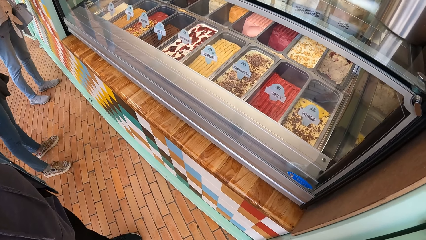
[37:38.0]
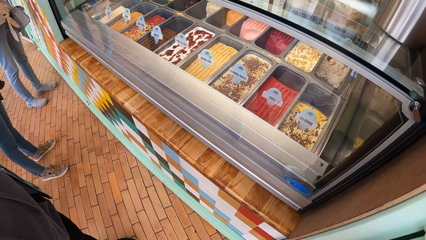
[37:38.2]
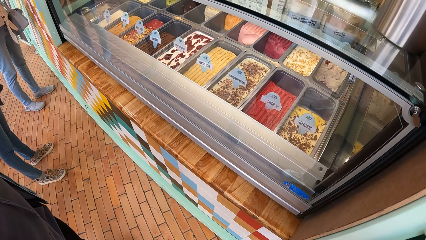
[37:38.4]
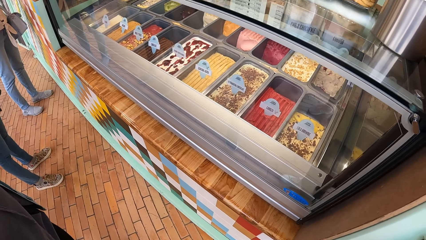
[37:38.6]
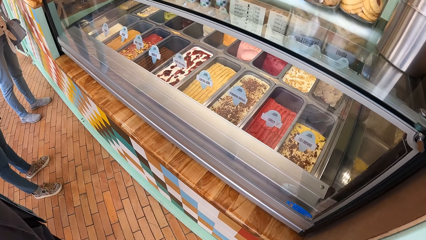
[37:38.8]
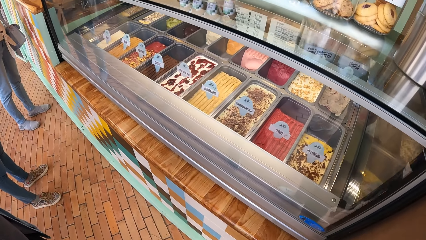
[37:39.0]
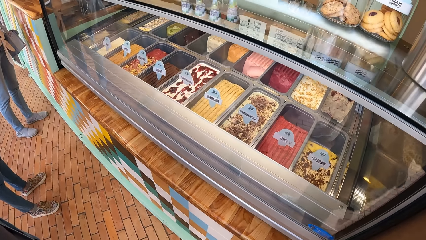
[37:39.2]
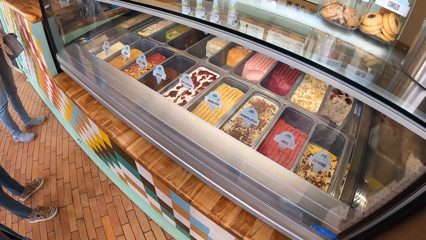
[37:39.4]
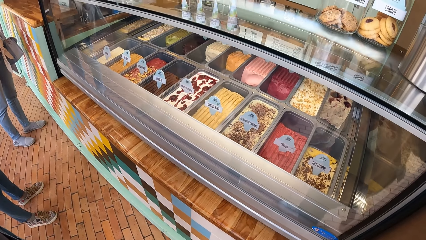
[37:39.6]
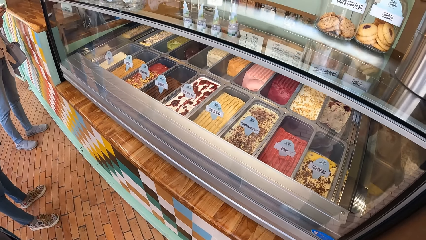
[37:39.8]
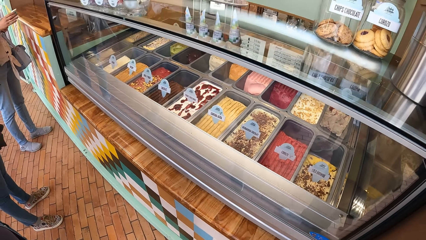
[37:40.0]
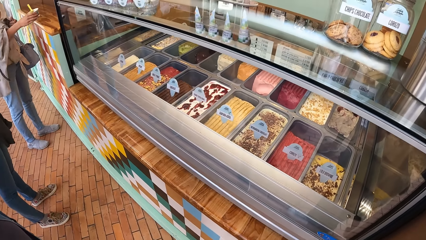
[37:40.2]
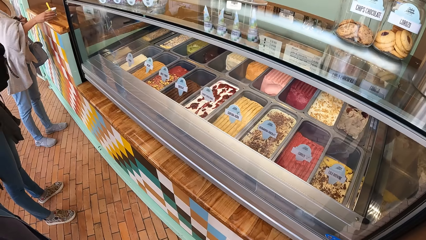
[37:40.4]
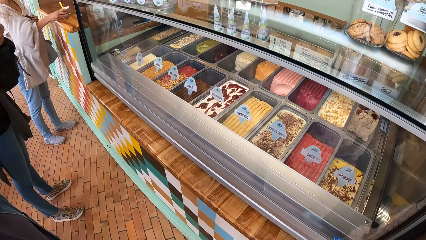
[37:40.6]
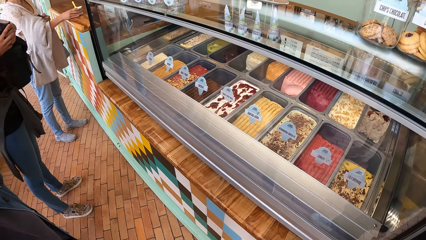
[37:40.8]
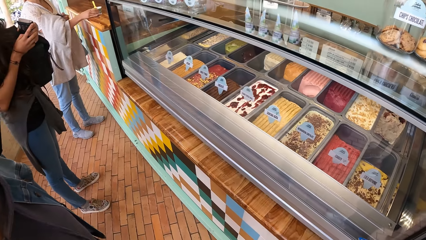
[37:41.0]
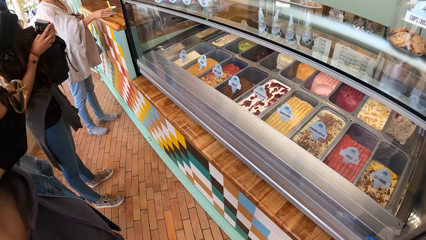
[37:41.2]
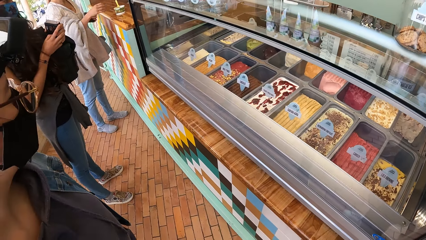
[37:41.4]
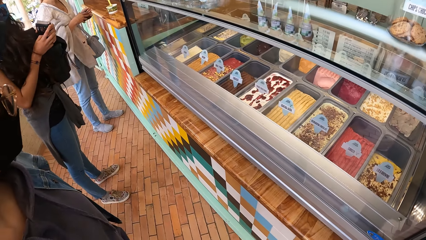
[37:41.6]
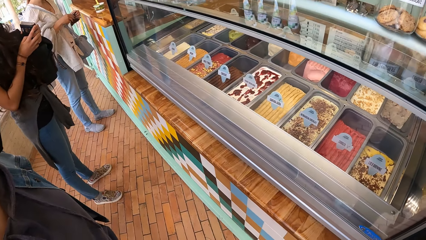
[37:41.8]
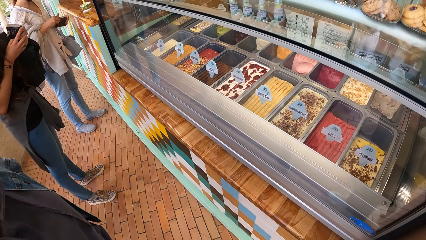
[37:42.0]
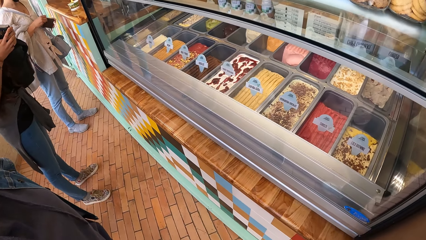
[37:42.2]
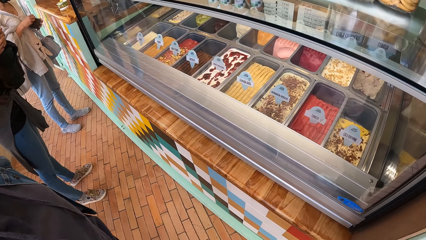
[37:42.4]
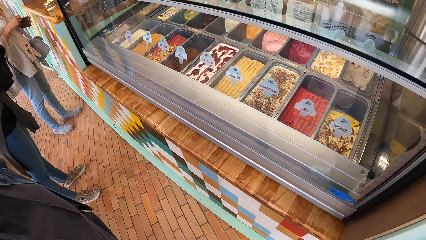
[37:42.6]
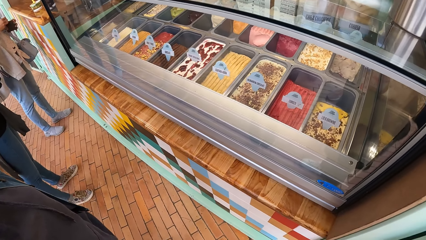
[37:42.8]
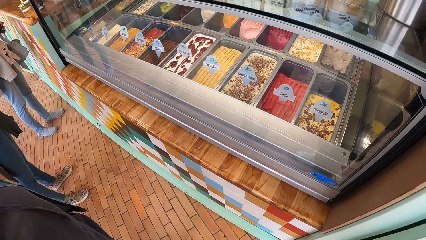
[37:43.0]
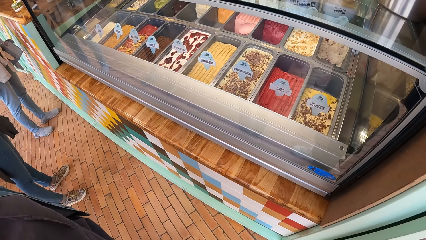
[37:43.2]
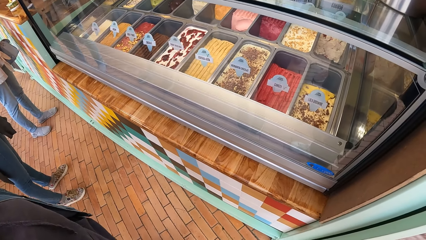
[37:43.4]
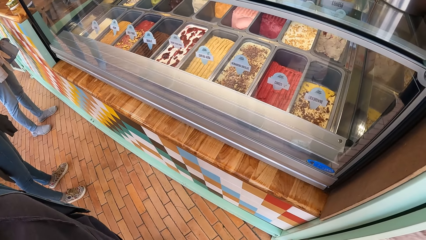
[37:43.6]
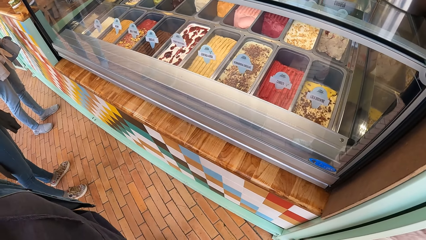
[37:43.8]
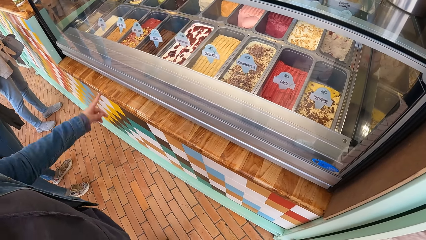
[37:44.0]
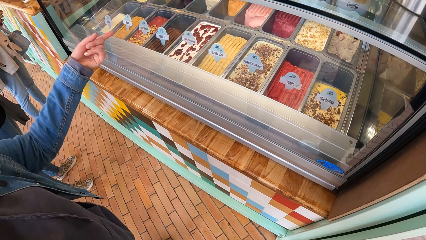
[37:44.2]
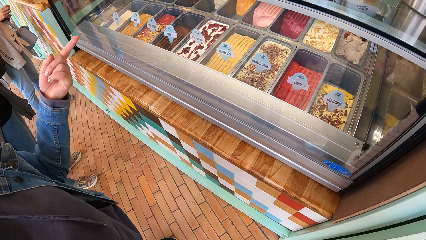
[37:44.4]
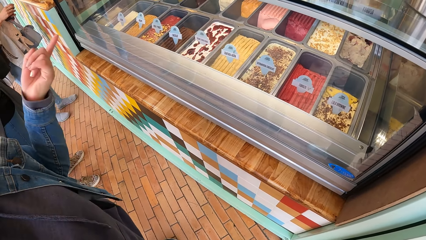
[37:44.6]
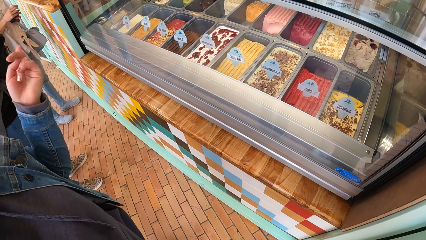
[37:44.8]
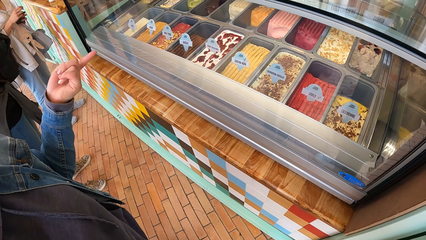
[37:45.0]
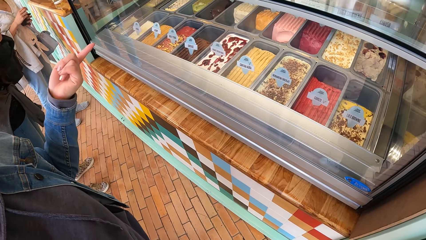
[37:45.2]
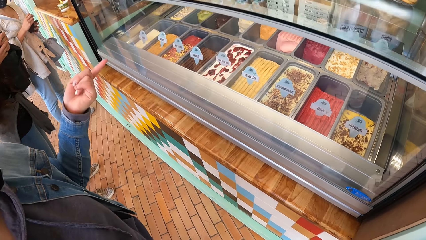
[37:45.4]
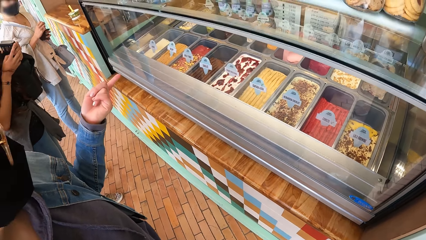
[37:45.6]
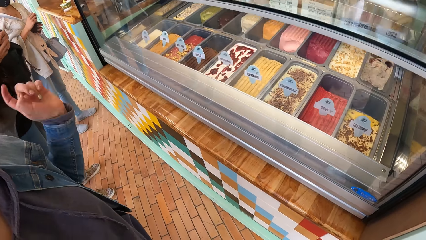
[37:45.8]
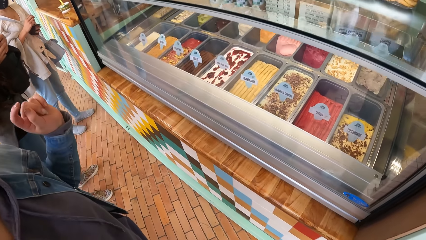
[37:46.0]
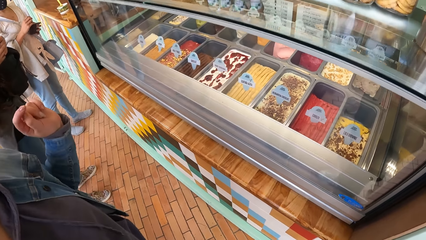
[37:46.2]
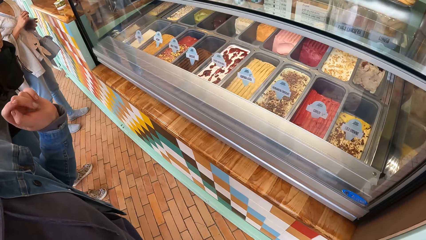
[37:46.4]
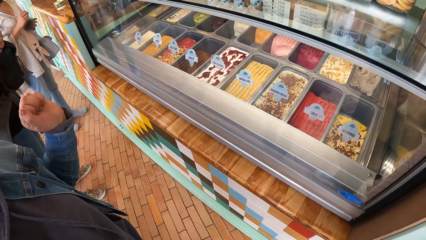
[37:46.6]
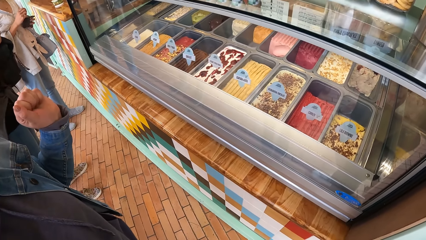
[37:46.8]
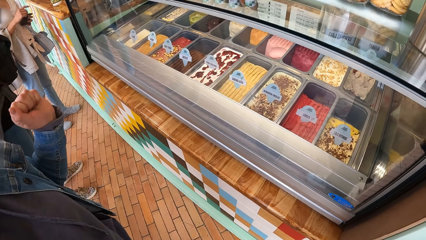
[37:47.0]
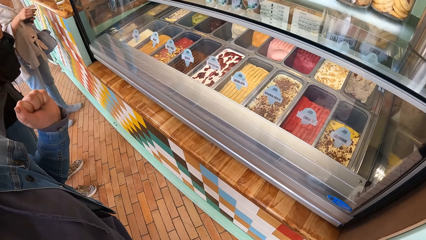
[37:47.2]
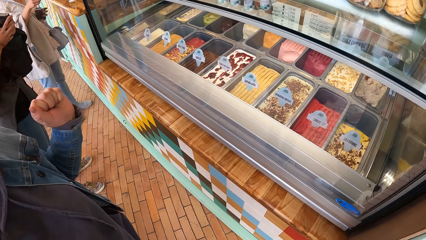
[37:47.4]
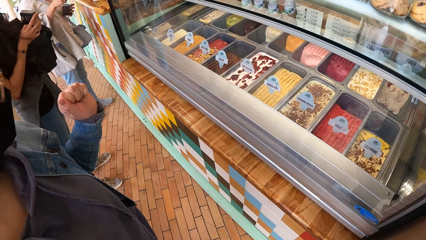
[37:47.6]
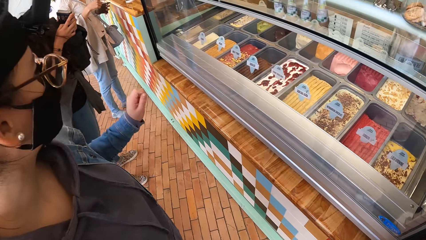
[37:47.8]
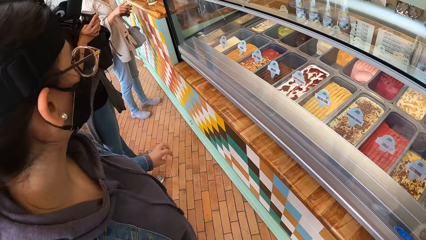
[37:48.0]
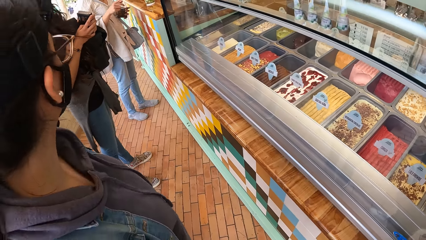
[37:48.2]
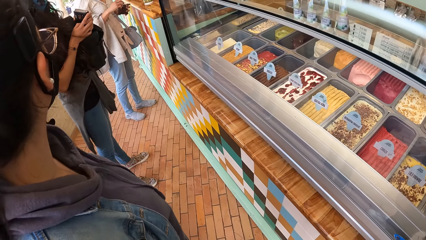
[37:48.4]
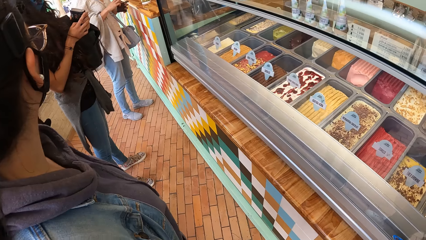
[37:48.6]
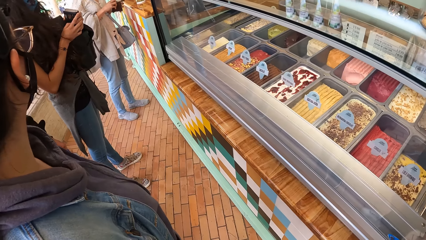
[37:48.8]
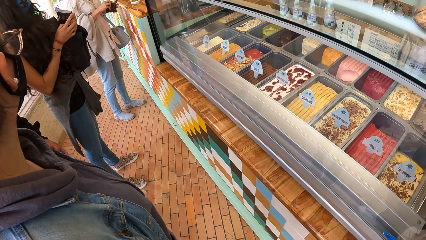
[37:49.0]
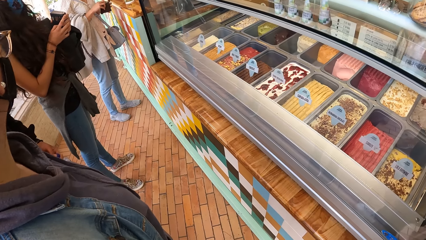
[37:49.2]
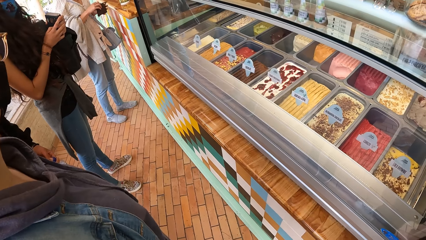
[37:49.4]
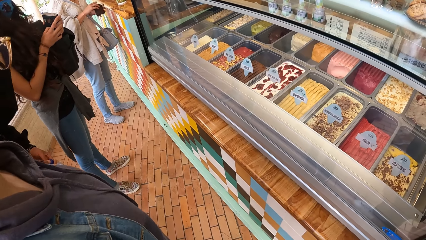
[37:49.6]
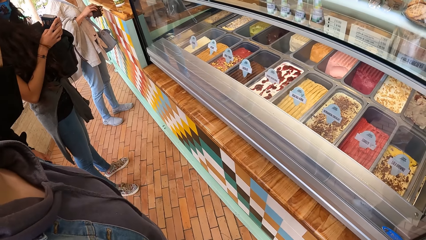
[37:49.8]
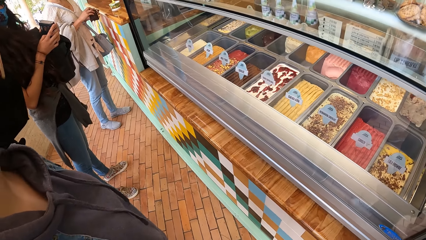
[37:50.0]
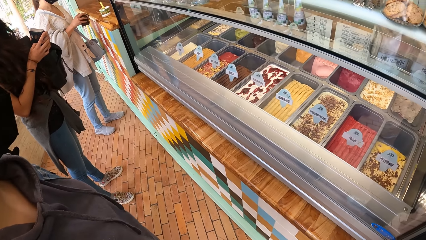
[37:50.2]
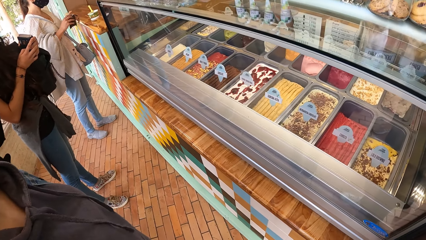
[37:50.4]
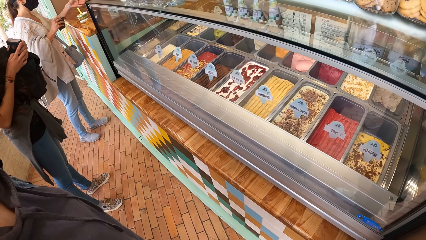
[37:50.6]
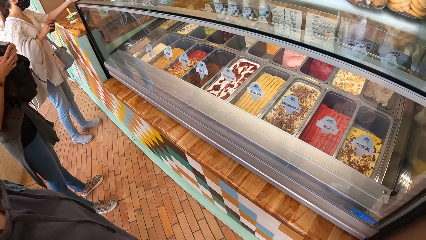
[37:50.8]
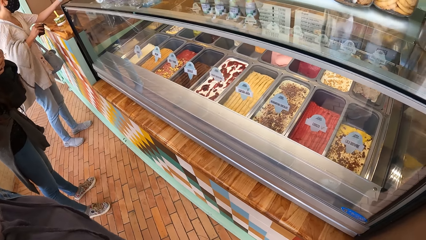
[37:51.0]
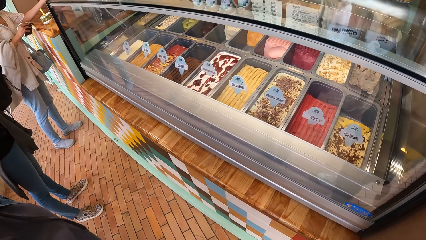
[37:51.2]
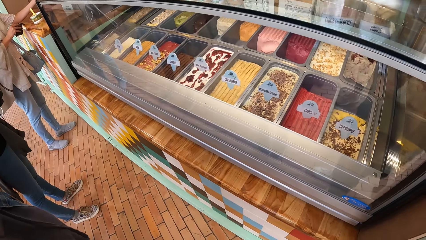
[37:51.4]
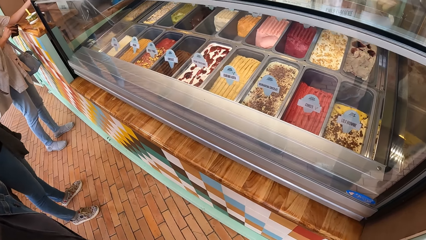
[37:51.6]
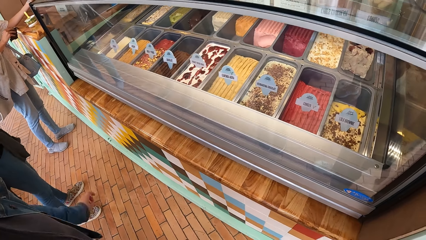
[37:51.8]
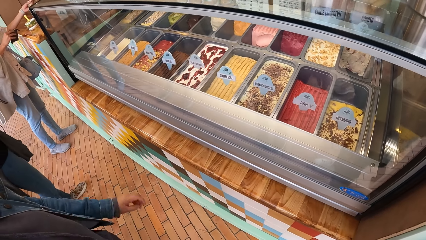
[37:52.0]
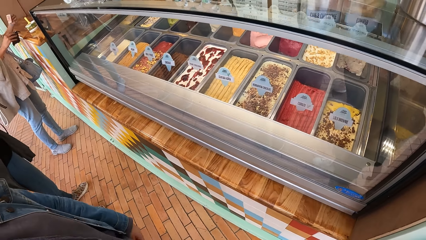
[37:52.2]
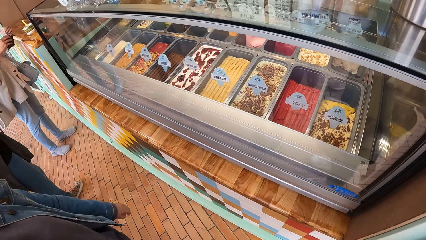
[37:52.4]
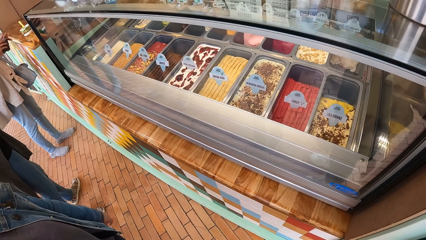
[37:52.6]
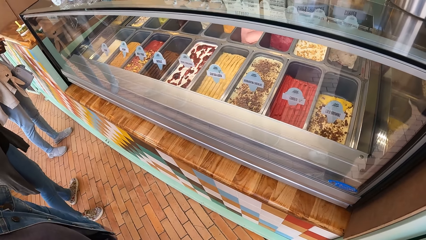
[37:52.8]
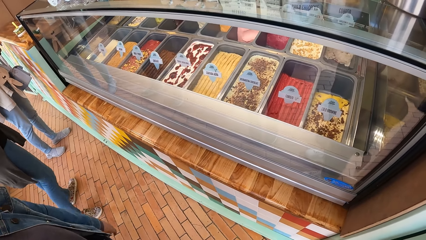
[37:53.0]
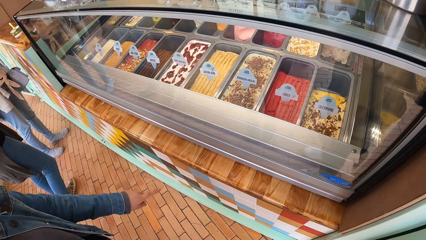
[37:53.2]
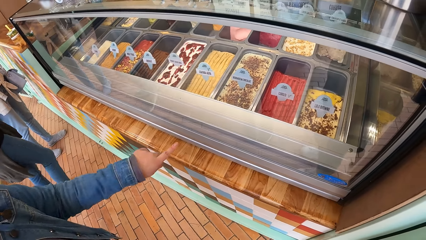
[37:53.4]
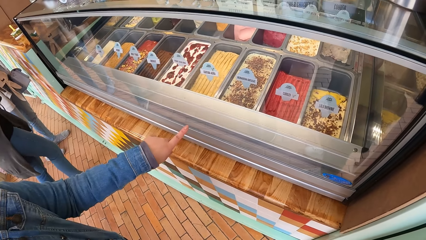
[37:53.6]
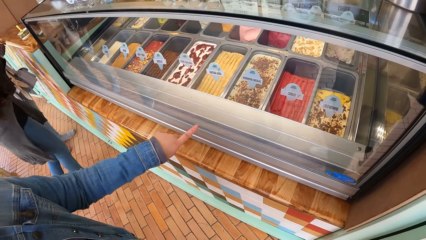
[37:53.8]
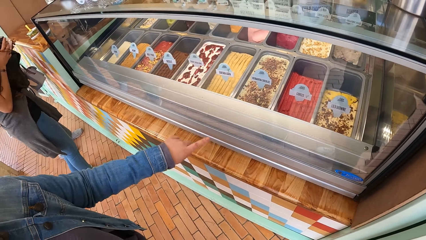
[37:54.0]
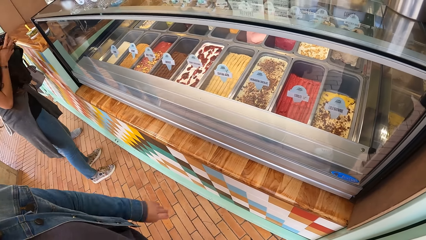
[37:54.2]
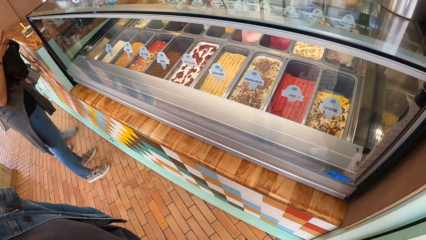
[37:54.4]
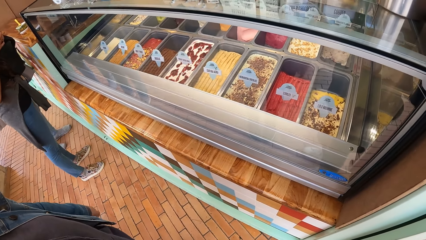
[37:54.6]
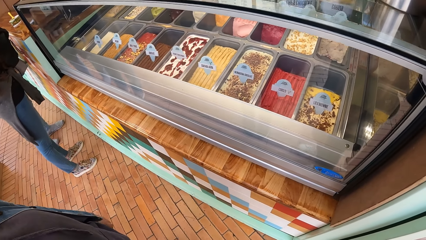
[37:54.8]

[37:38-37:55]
A woman drops the cup of ice cream on a counter with her right hand. The woman points her finger on the ice cream shop.
